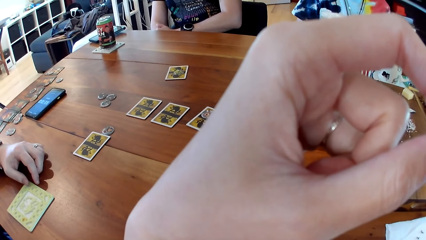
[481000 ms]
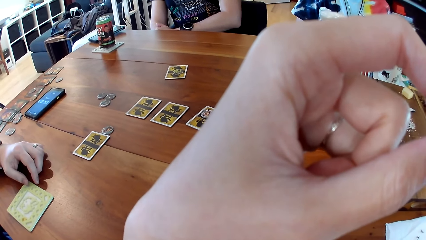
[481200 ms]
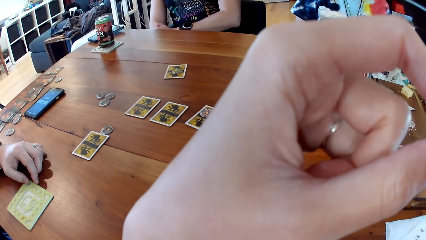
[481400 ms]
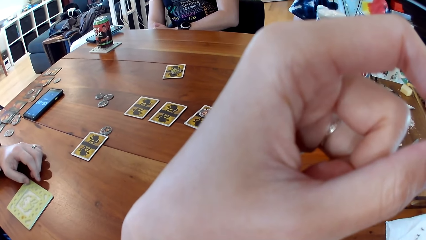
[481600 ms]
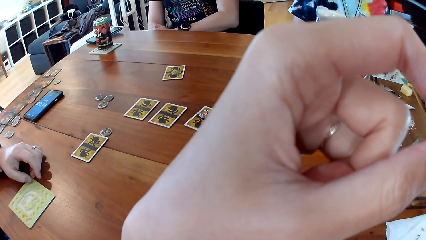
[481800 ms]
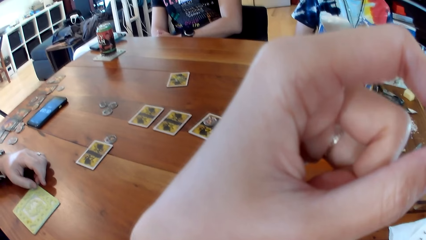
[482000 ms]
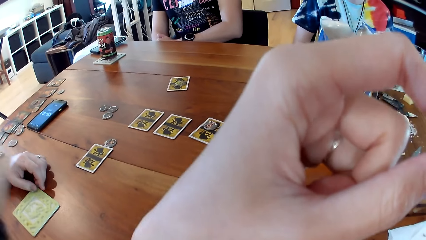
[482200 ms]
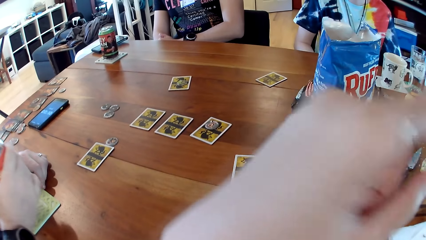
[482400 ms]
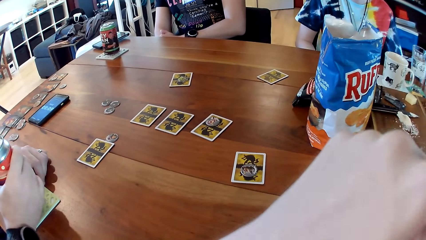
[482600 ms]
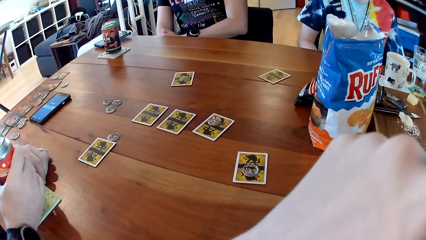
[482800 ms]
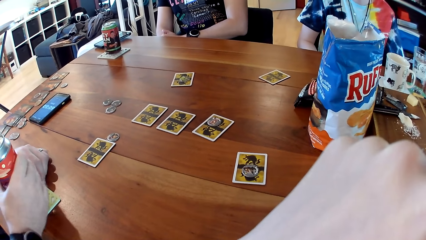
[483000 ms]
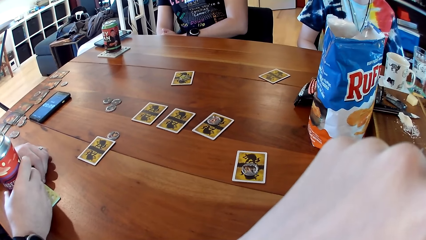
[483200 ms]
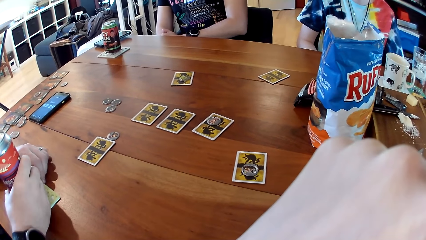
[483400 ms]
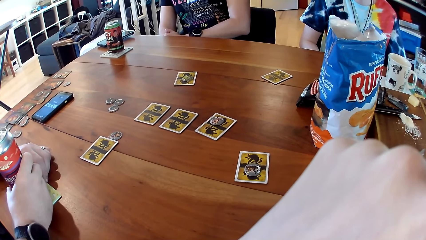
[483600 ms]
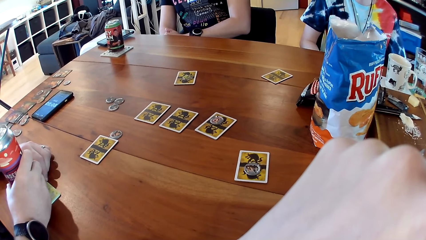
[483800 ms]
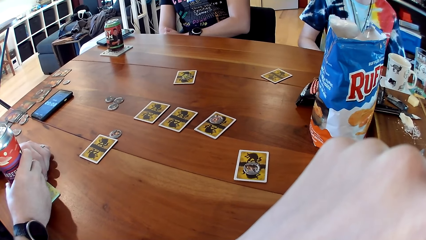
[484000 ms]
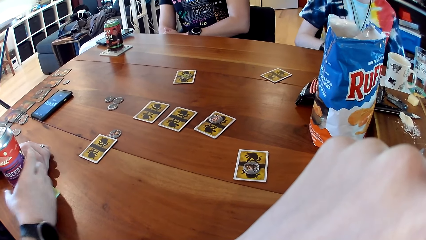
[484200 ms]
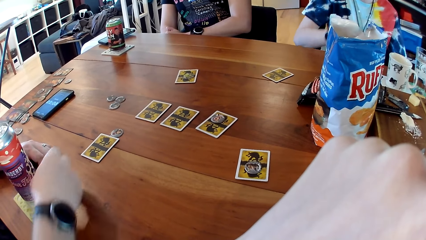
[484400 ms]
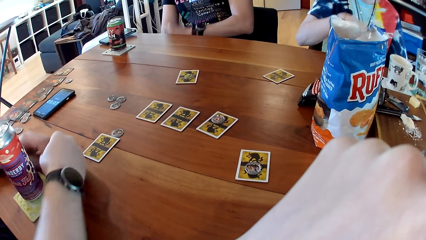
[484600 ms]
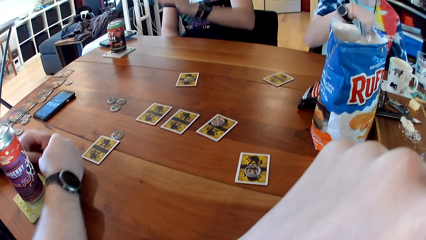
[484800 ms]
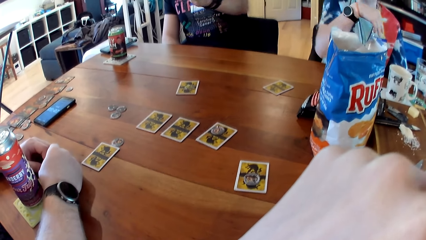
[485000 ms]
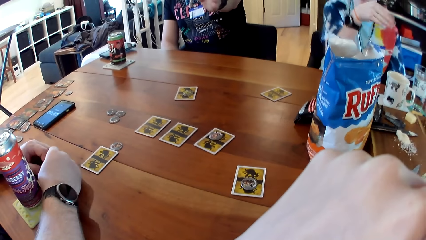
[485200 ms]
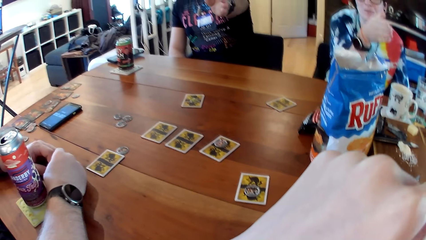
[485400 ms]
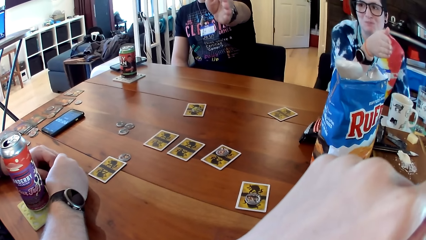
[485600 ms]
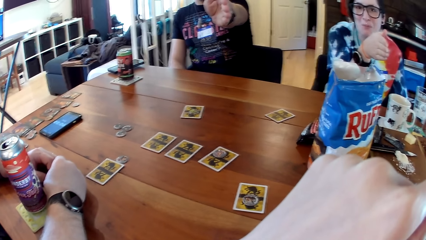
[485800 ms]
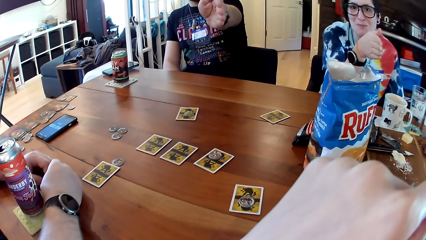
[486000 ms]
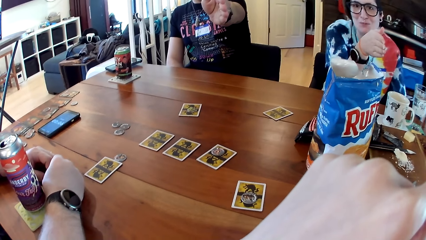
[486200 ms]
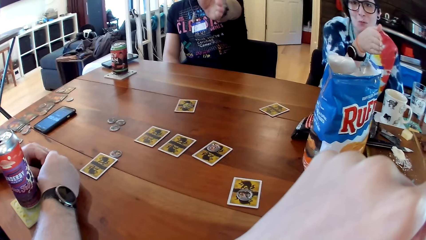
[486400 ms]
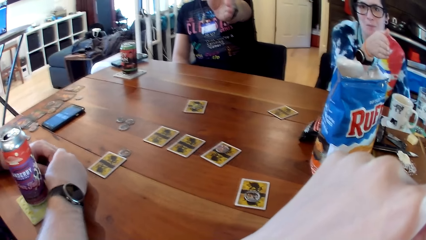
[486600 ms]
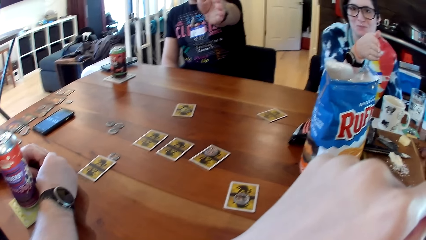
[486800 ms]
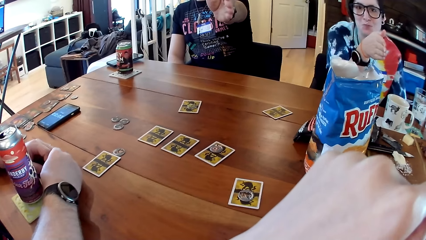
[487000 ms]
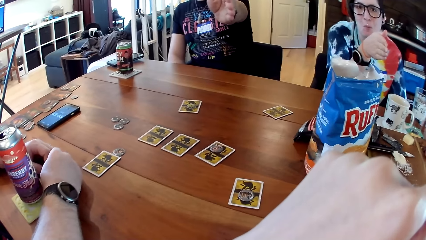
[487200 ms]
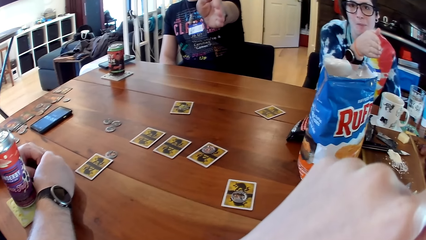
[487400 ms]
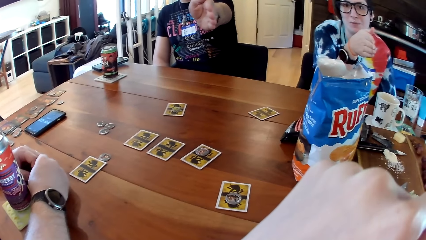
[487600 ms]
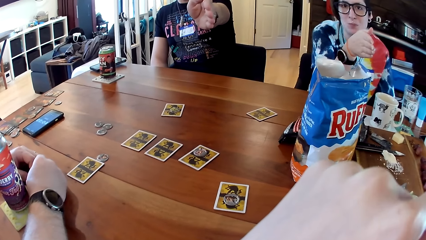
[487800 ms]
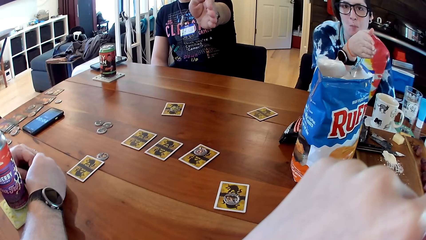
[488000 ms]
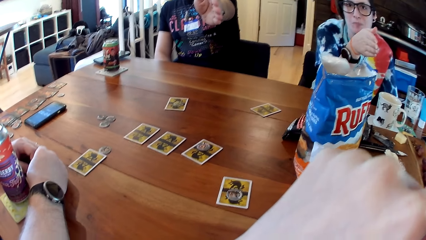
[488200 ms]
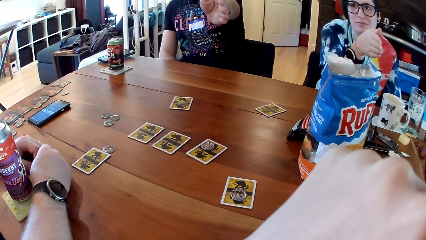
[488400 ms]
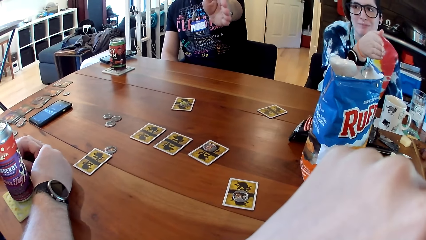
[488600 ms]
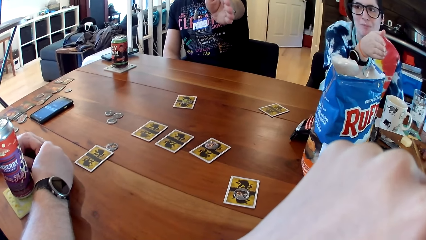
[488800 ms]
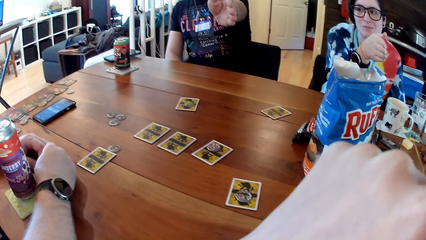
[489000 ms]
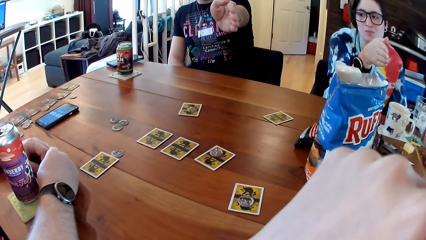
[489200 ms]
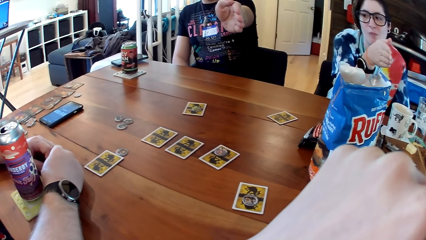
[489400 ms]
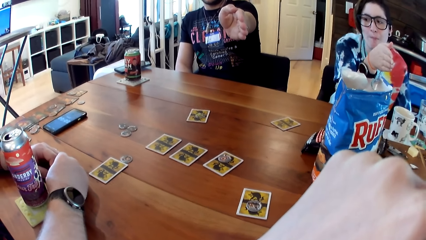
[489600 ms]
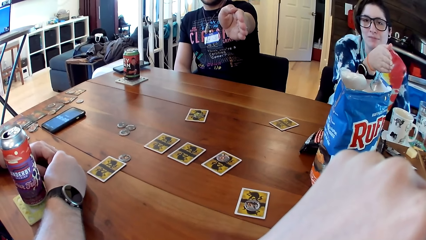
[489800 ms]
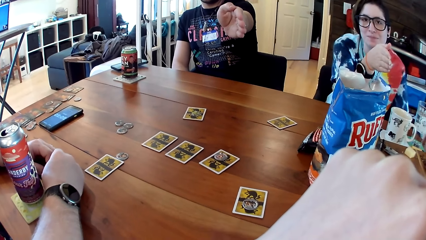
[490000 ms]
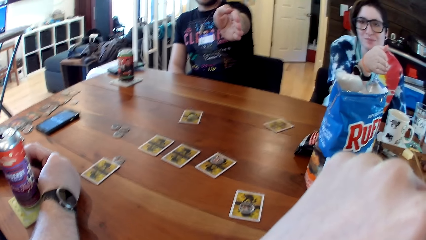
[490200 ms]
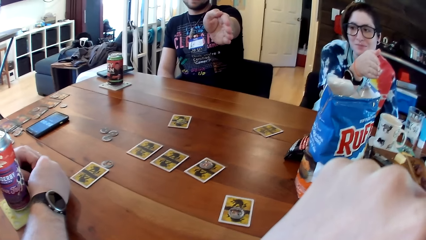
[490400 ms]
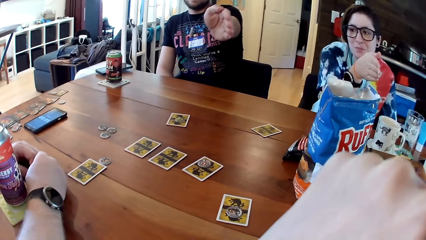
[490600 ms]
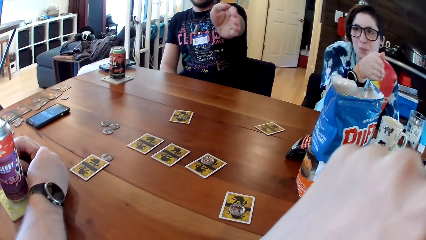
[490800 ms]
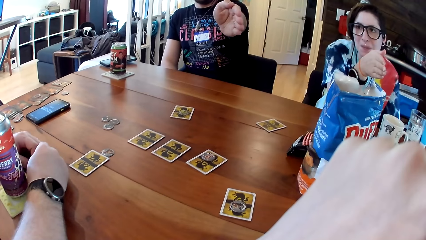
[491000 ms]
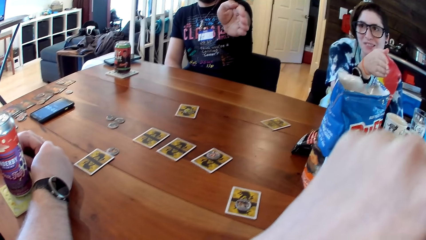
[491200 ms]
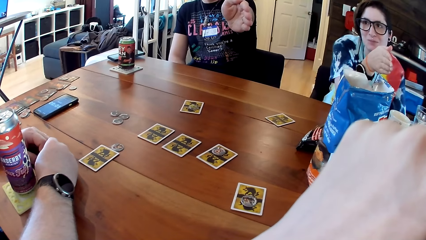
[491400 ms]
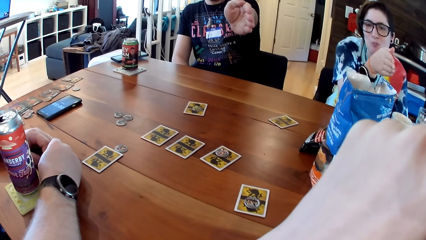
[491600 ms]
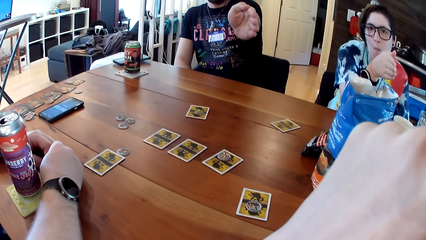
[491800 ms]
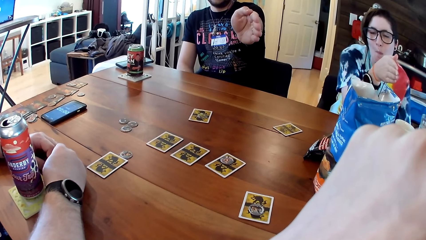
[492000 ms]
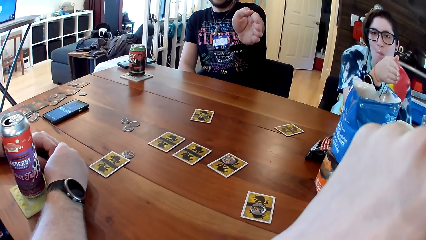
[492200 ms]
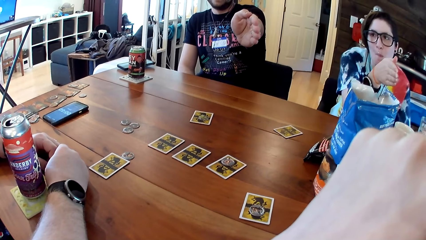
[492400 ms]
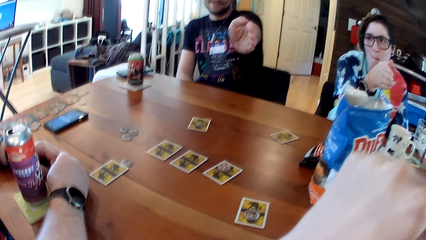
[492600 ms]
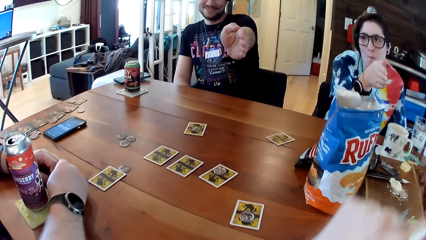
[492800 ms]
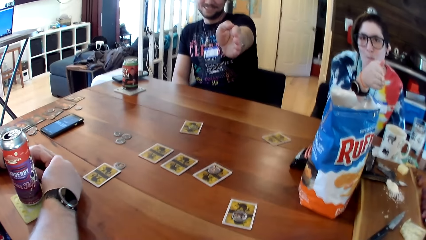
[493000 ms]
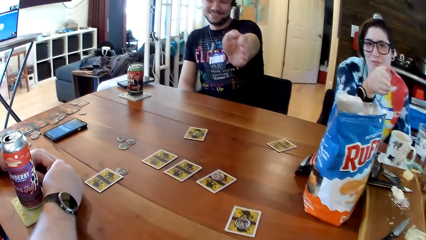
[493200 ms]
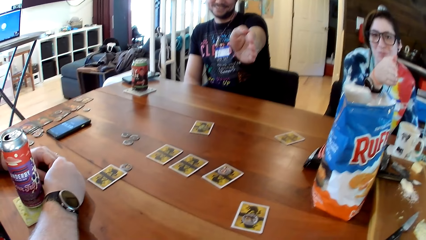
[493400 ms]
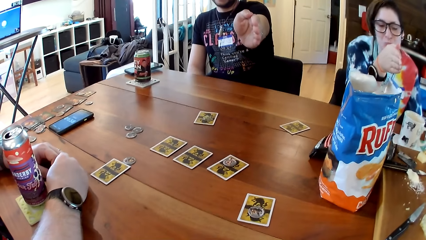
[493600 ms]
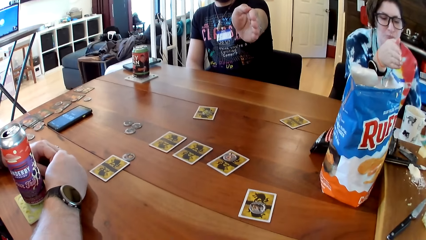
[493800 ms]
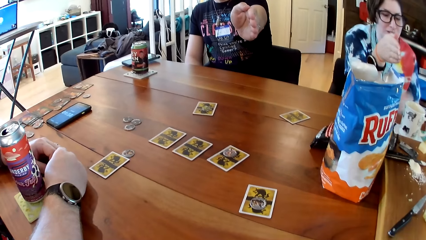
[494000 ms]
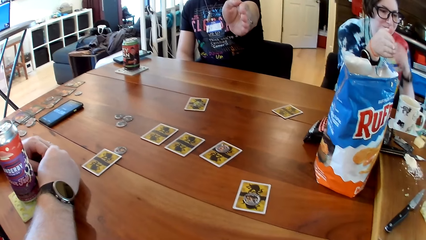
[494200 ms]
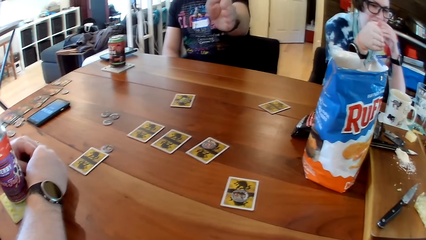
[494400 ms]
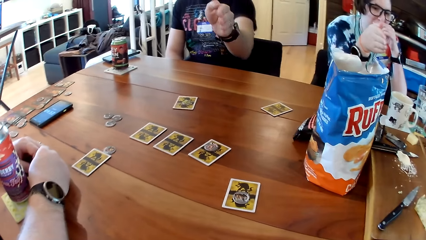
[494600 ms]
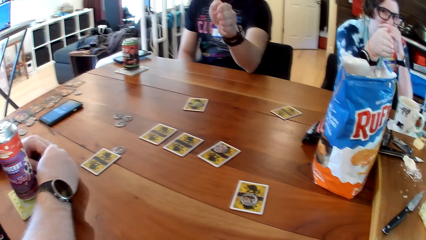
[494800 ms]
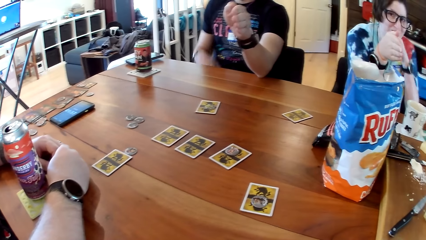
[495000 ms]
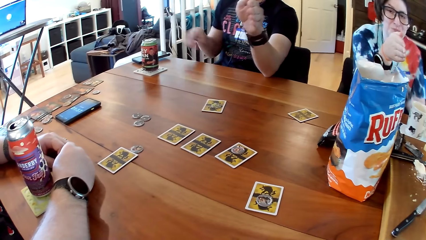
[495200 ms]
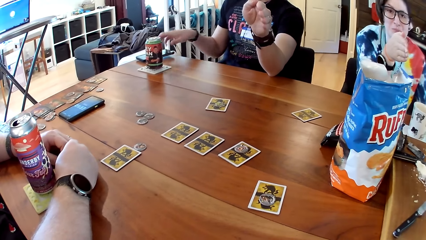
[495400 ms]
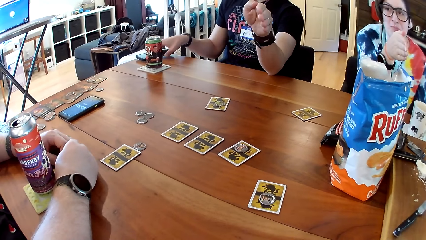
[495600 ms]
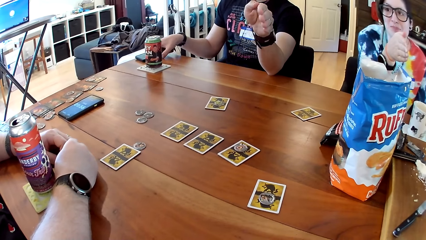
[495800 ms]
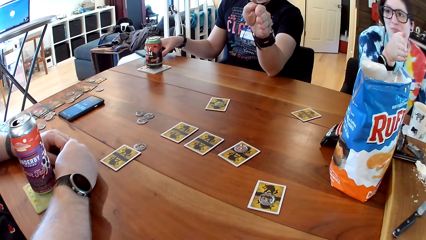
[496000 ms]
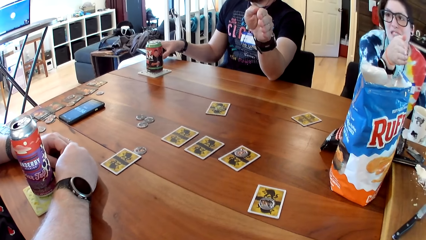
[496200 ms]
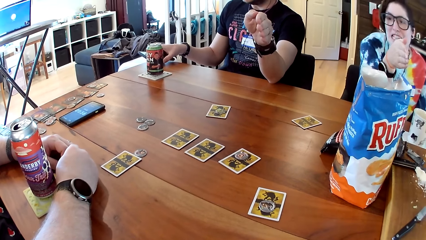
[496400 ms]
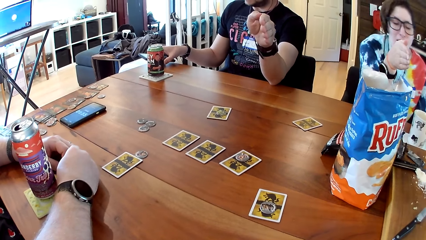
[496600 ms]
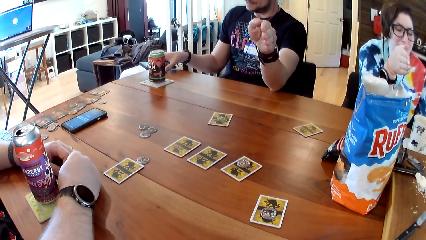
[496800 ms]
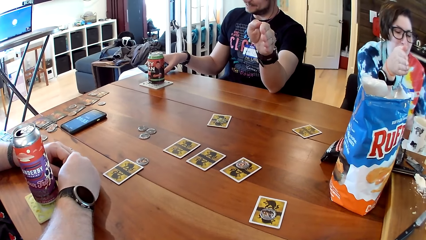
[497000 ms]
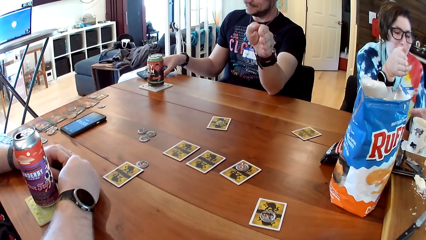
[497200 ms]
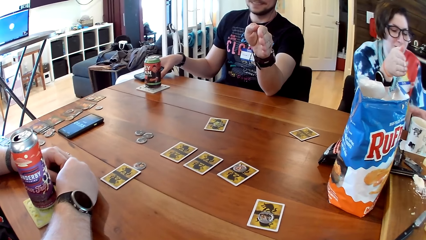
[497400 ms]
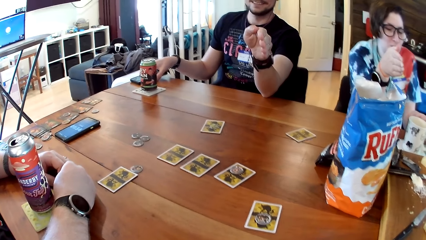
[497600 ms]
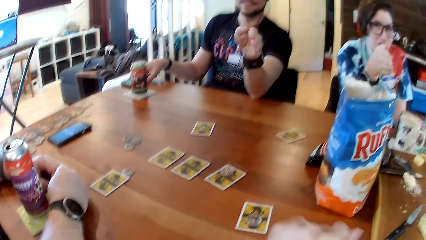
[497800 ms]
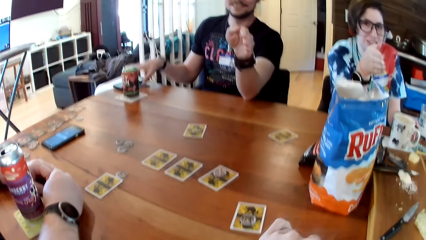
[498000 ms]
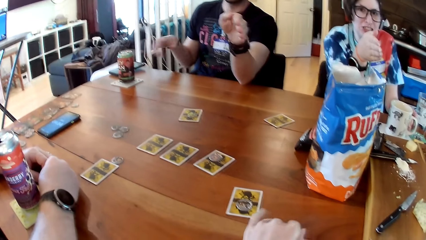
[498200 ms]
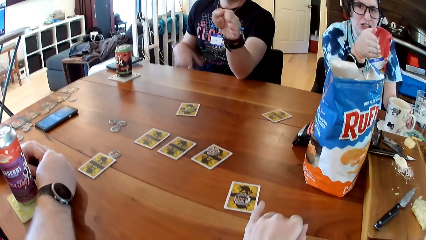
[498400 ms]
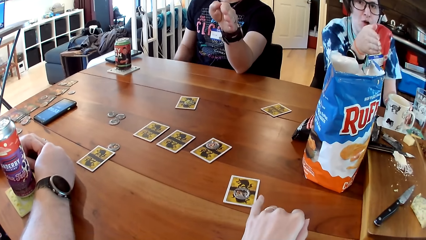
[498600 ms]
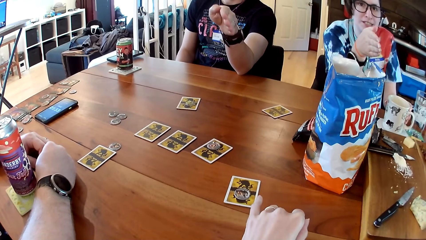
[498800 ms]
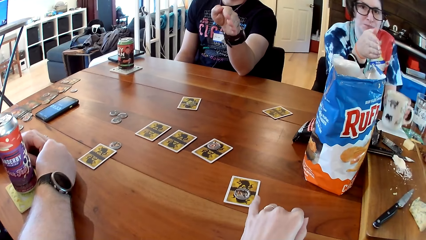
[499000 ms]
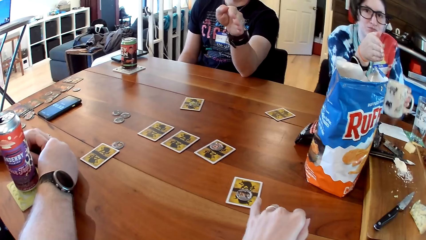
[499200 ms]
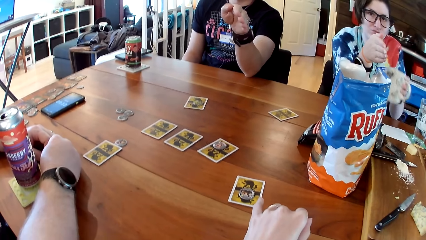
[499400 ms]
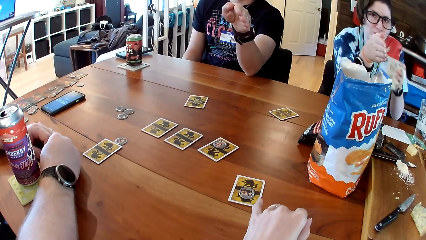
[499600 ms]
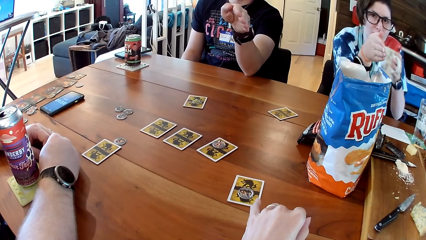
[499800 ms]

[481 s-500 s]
A man drops a can of soda on the table with his right hand. Another man picks up a phone from the table with his left hand and operates the phone with his left hand. A woman picks up the cup from the table with her left hand. The other man drops the phone on the table with his left hand.
